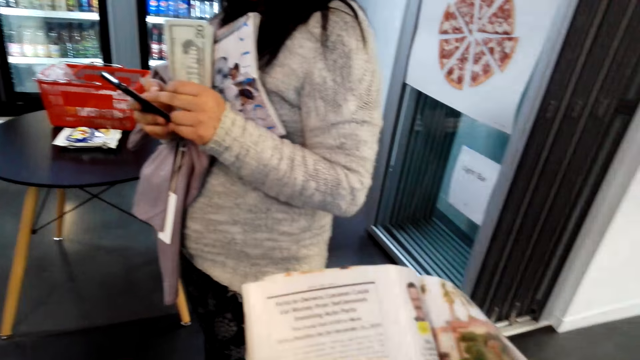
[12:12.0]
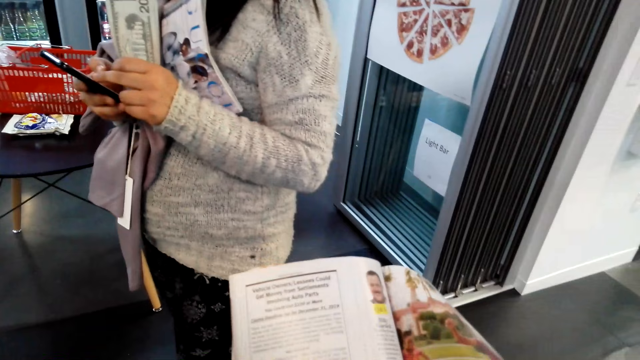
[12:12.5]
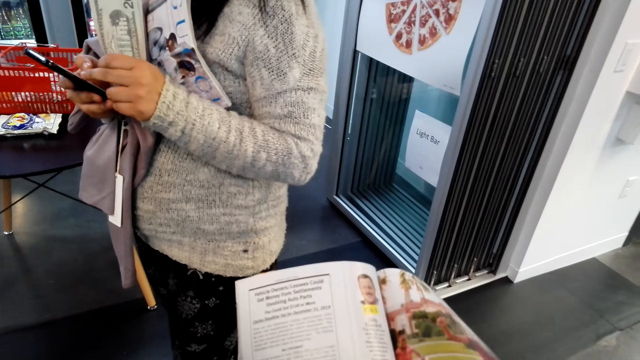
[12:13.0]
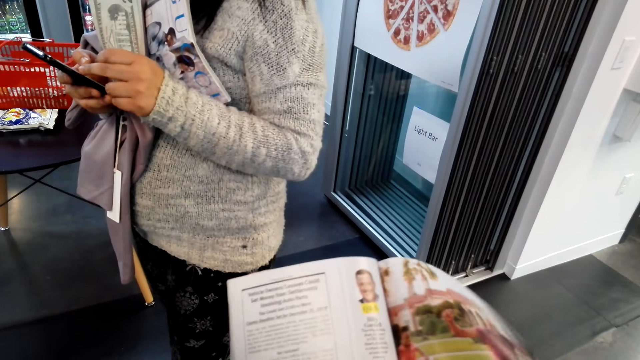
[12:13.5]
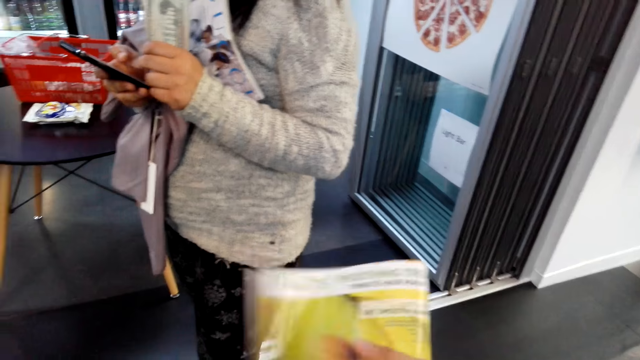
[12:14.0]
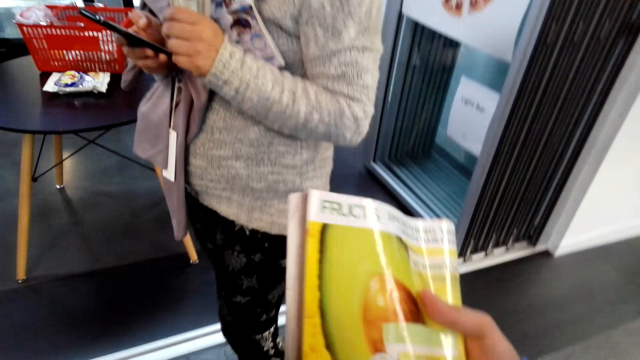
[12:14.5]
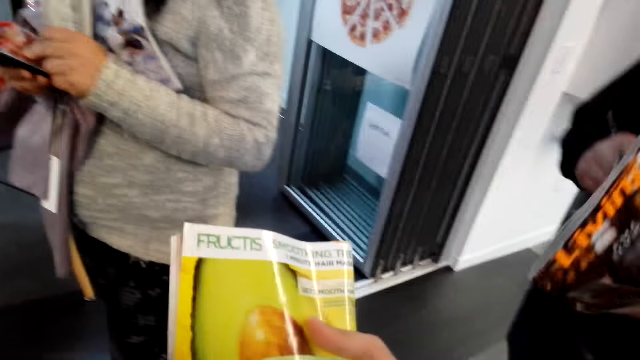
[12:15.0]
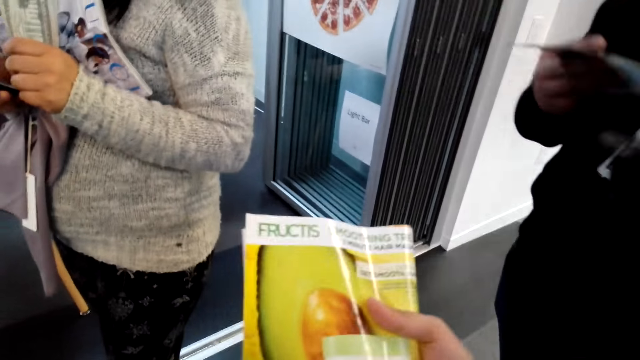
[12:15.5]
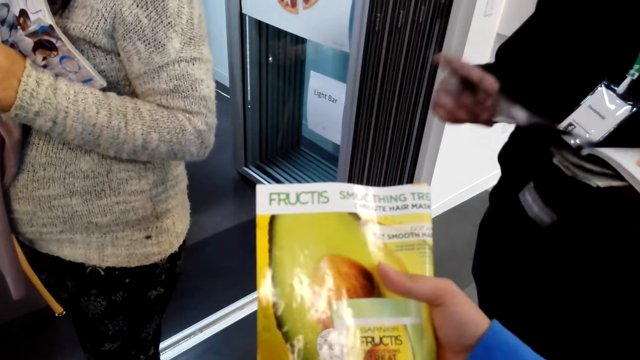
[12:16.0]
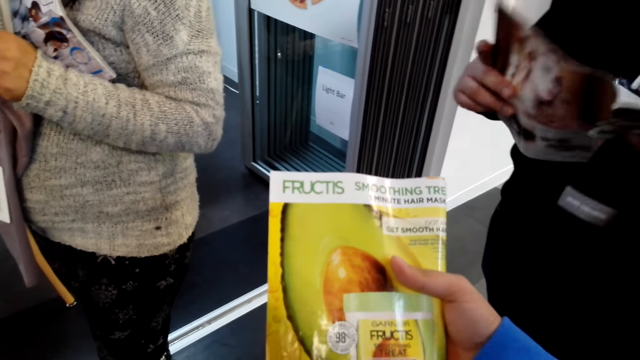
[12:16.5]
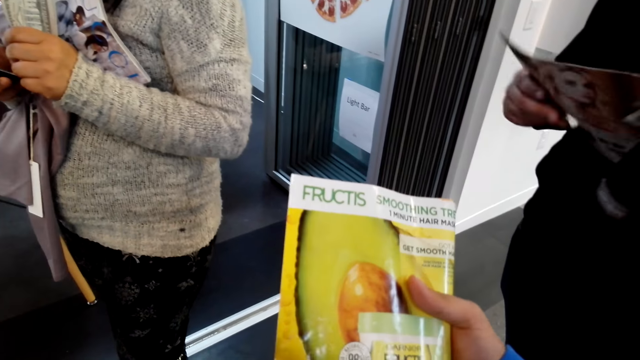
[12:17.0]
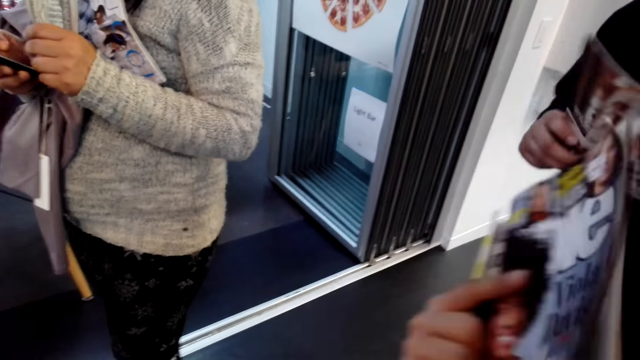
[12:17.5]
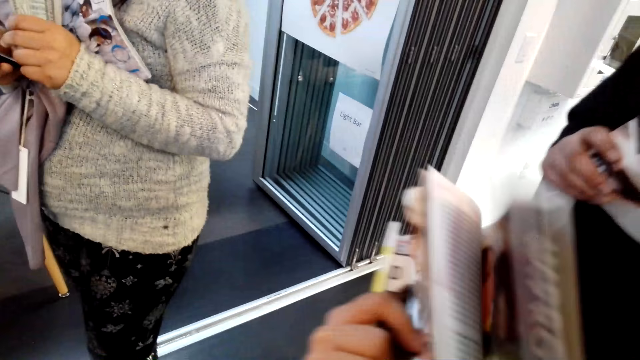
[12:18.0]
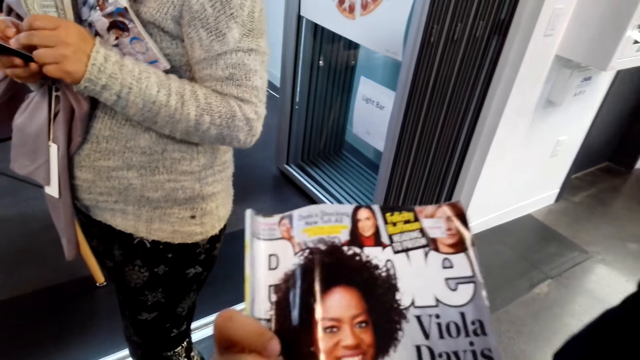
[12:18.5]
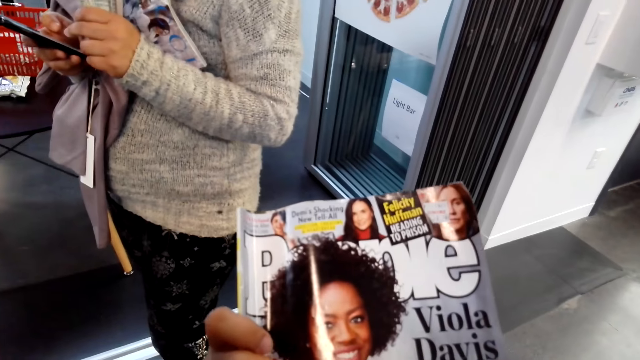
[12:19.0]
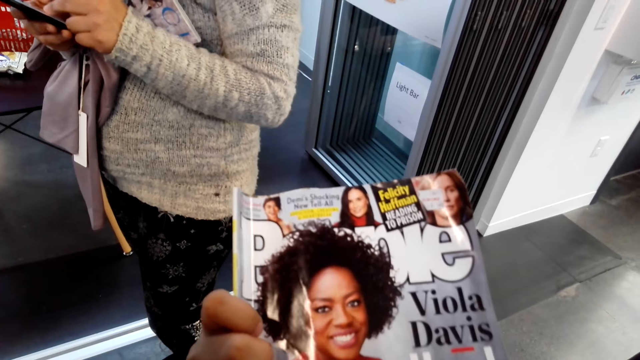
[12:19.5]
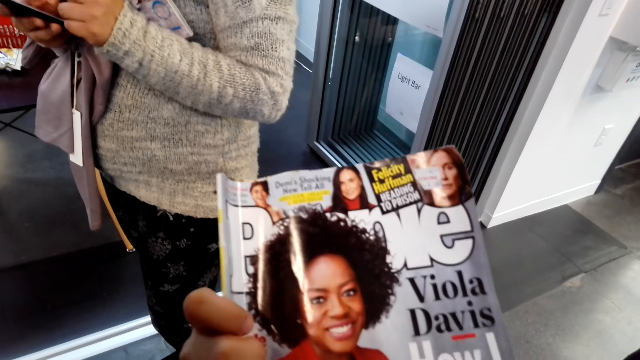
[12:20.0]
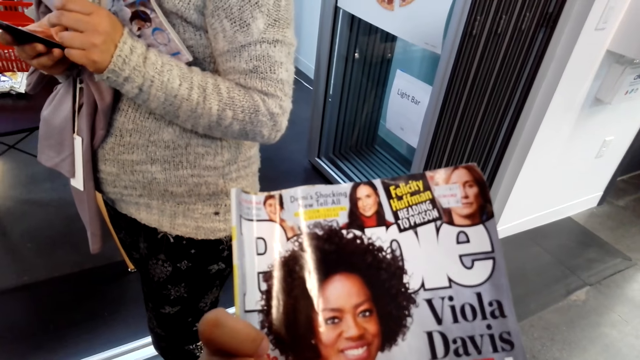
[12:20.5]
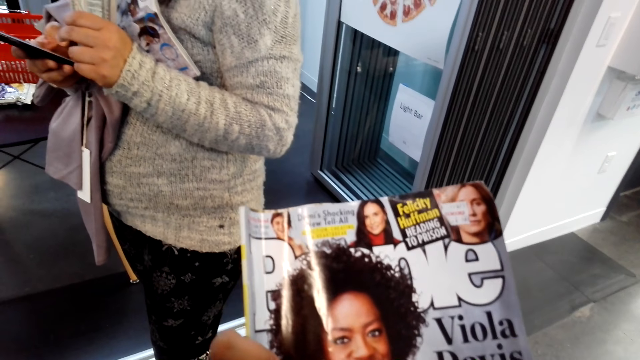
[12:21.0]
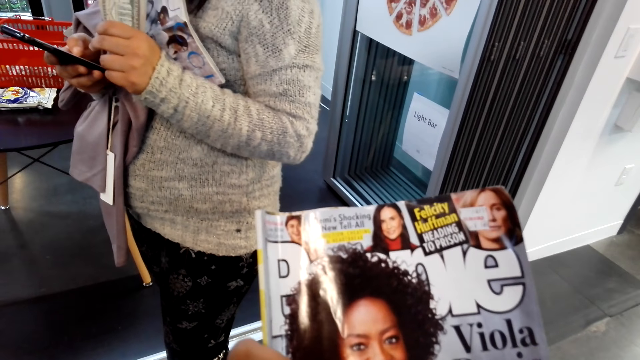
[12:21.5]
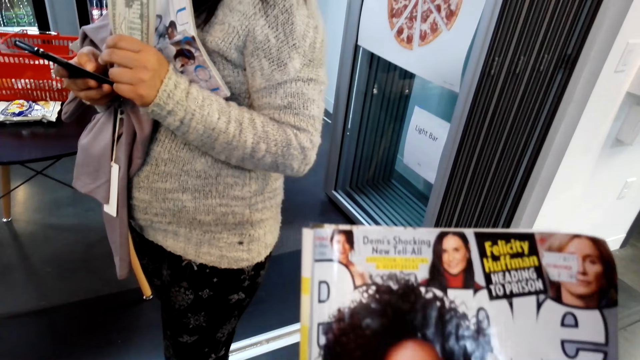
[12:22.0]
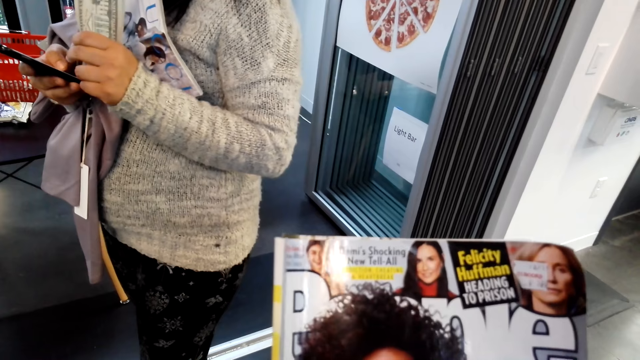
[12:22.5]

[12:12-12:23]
The camera wearer closes the page of a magazine or book. He stares at the back page of the magazine. He turns the book with his hand. He reads the front page of the magazine.

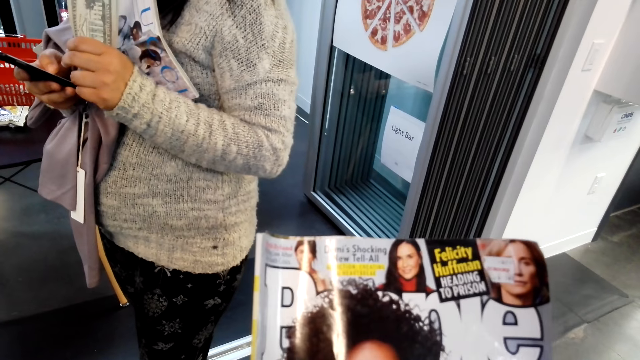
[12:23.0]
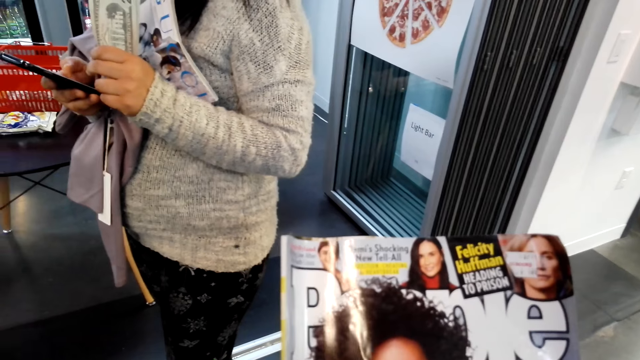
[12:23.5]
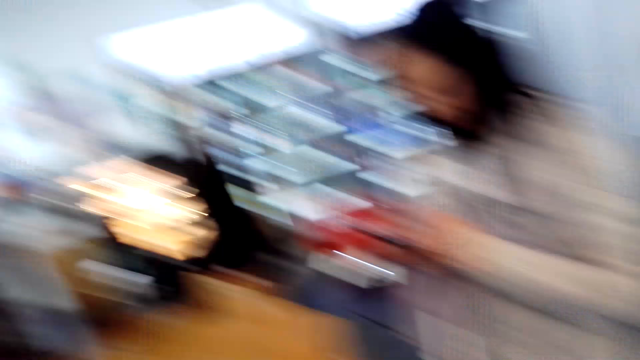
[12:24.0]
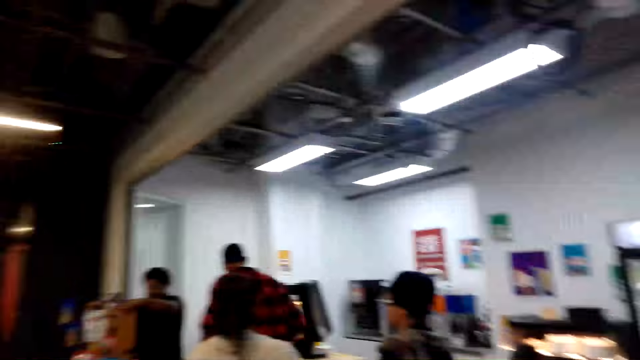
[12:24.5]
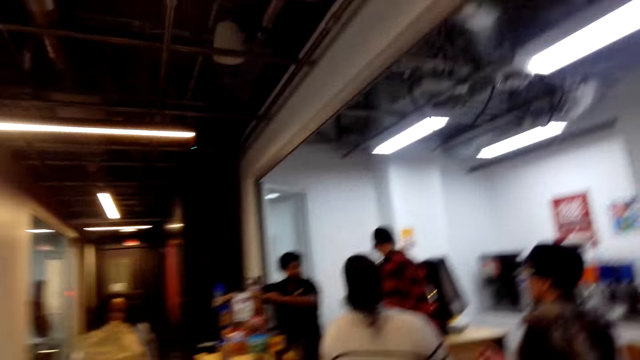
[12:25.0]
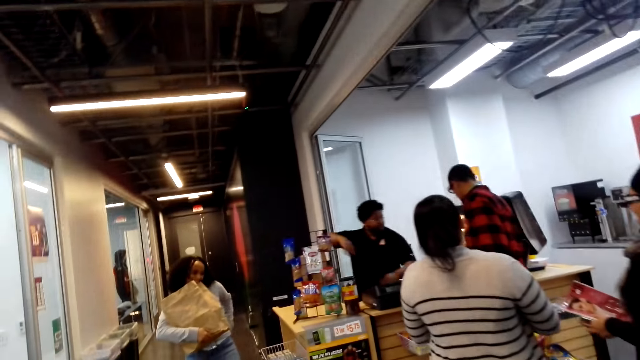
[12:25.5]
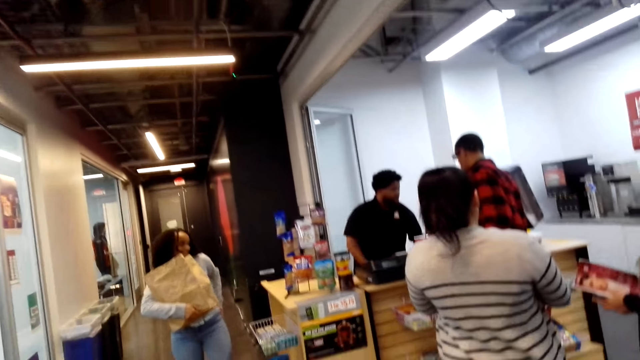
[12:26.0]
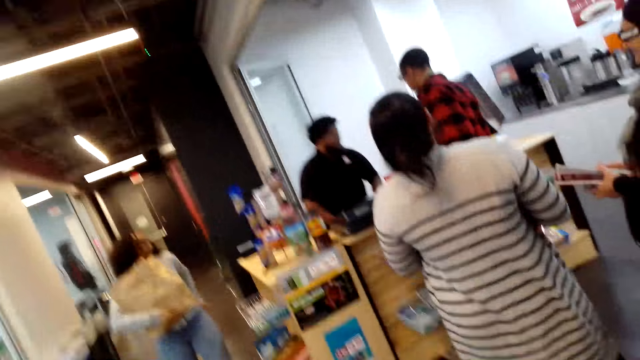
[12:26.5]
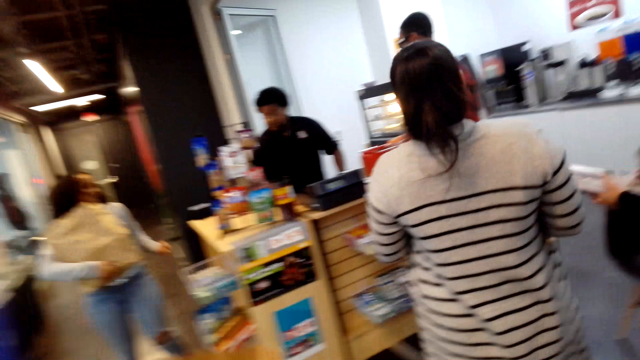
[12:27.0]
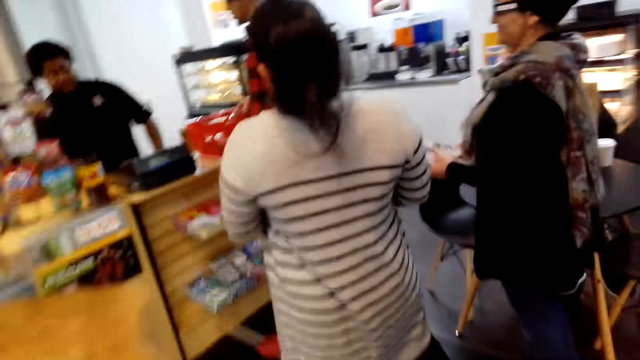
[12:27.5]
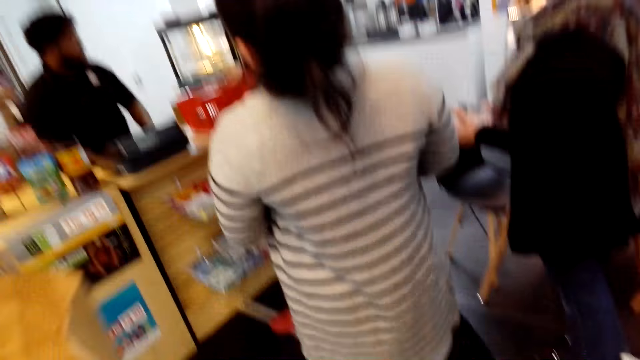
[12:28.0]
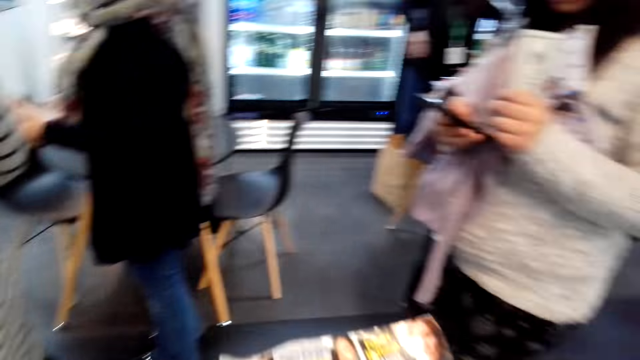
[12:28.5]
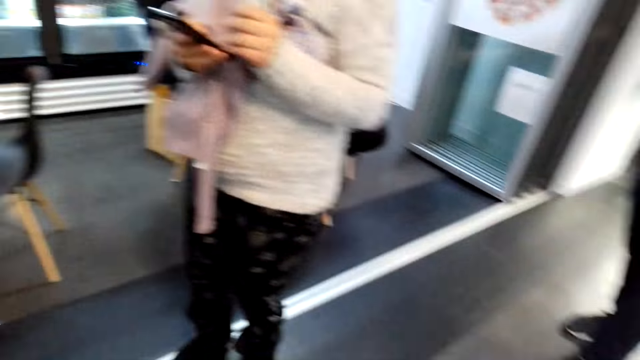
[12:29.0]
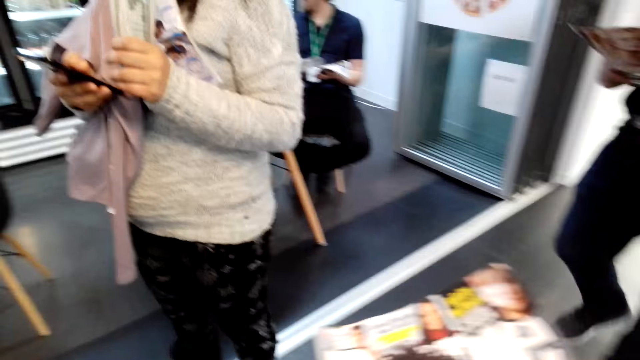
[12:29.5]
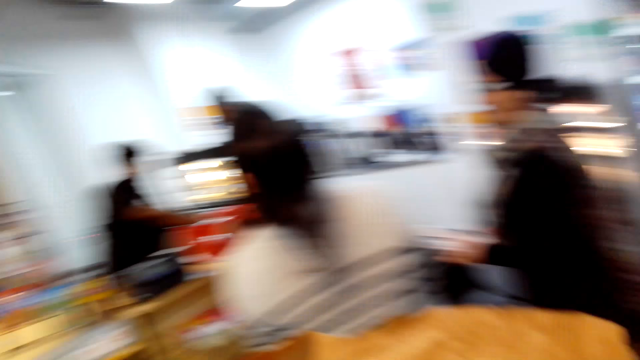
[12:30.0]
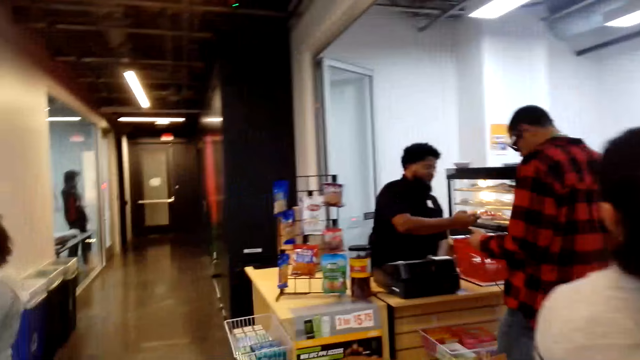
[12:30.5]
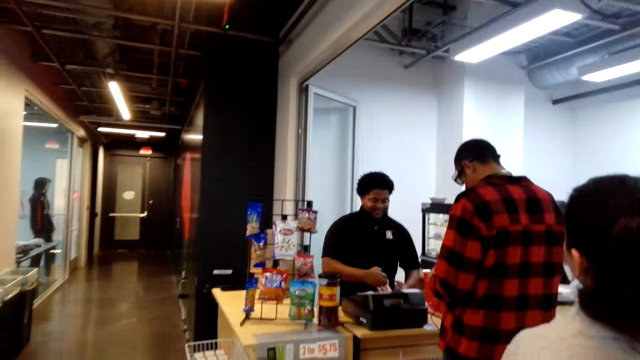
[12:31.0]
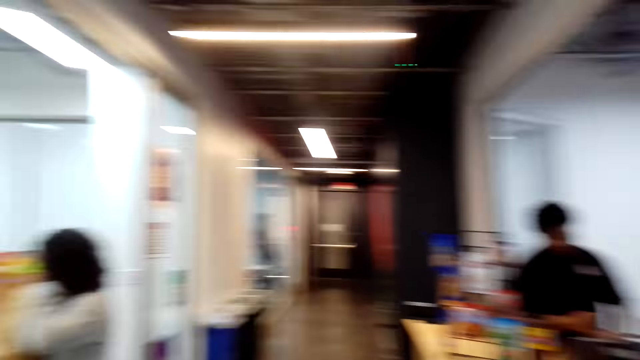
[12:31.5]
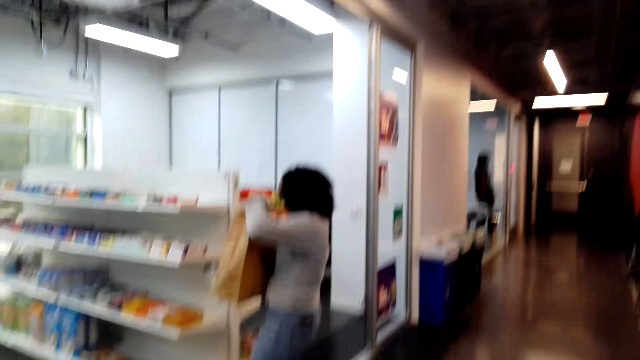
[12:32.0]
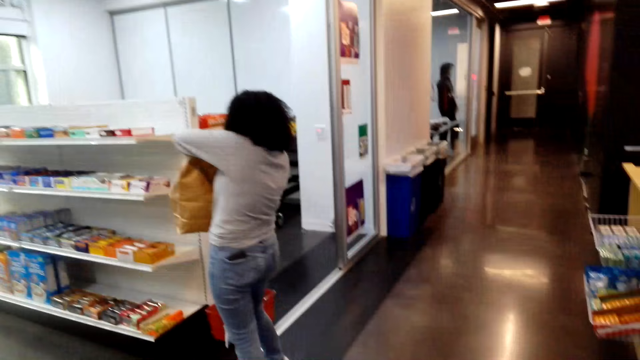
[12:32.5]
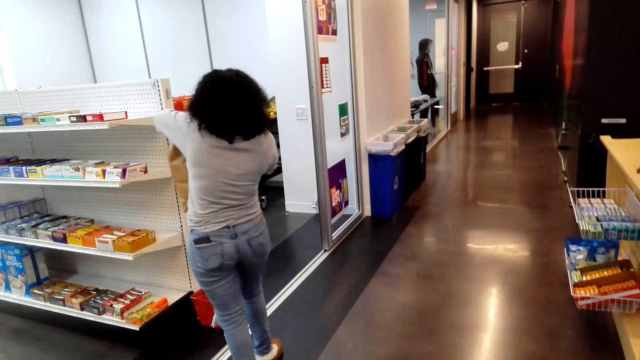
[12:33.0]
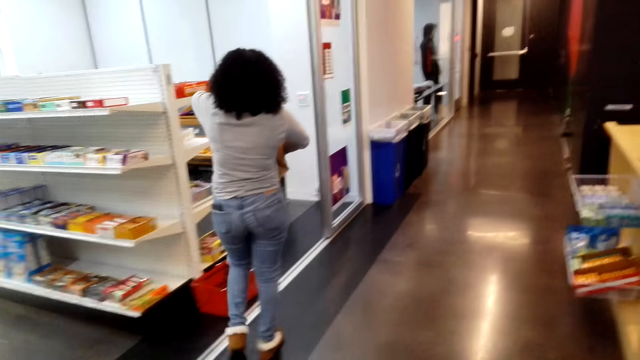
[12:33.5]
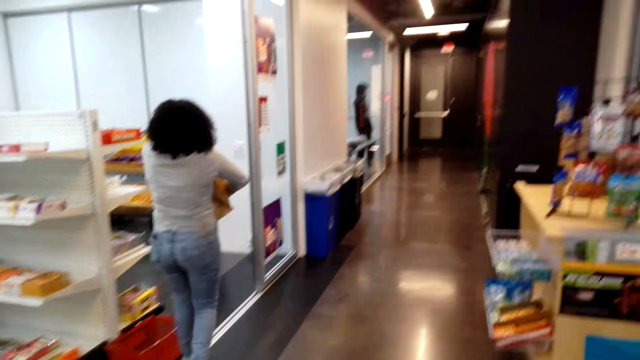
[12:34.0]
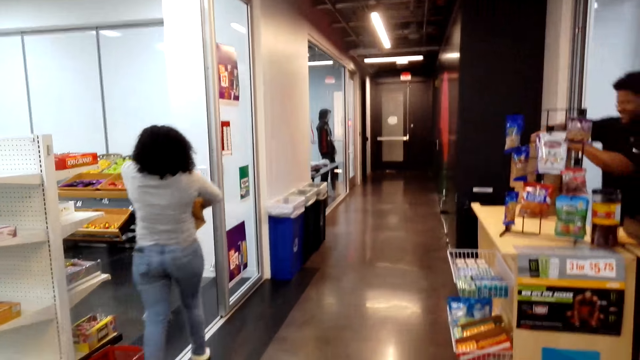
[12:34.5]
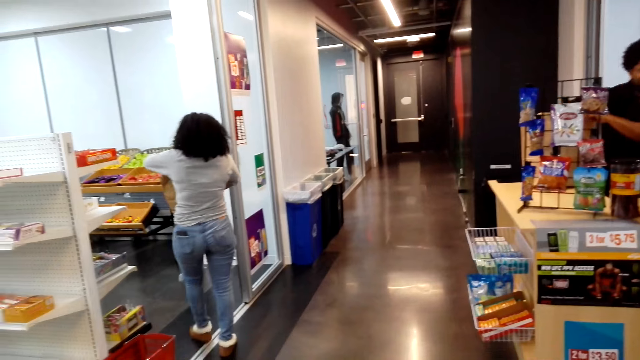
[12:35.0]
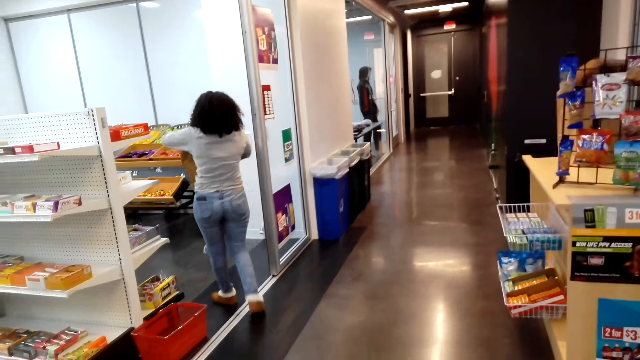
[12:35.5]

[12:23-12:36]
The camera wearer looks around. They walk around the supermarket. A lady walks around the shelves. The camera wearer looks around the supermarket.
